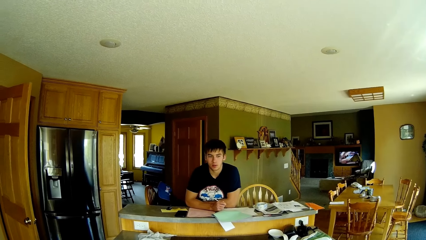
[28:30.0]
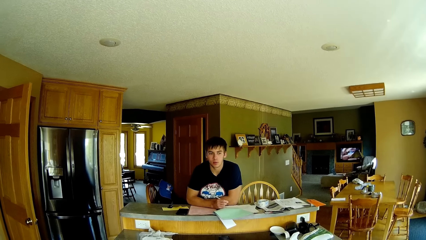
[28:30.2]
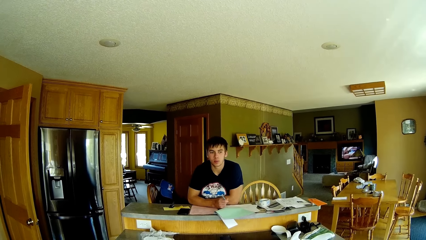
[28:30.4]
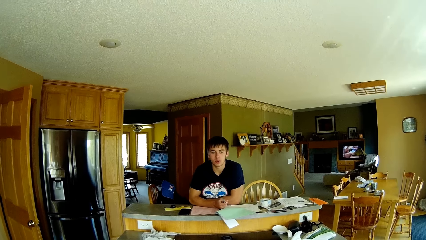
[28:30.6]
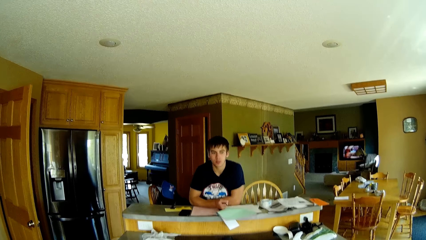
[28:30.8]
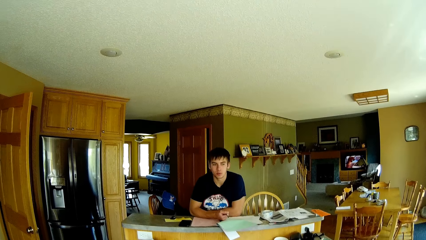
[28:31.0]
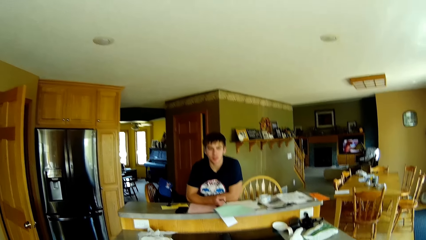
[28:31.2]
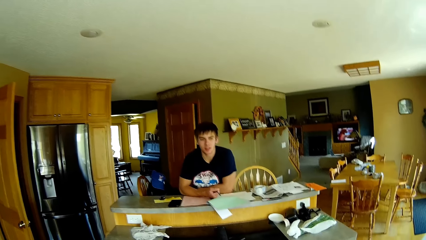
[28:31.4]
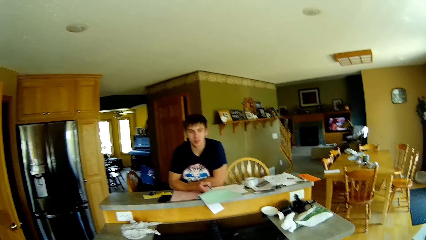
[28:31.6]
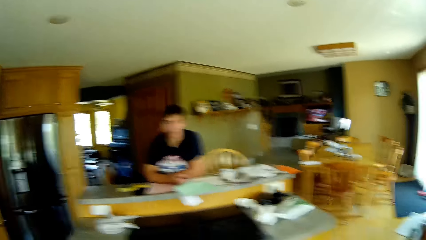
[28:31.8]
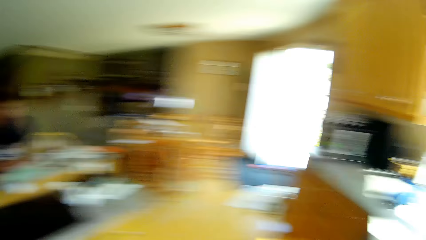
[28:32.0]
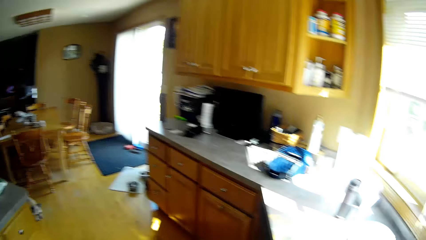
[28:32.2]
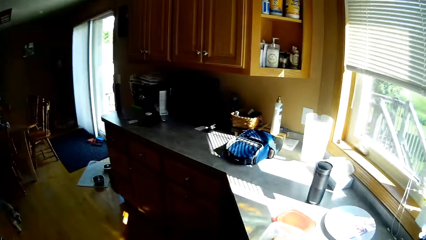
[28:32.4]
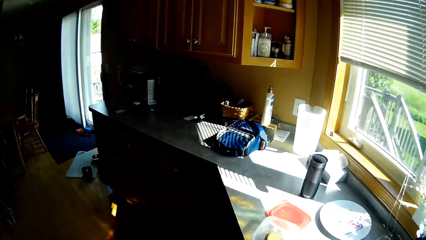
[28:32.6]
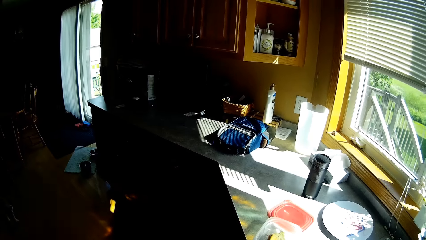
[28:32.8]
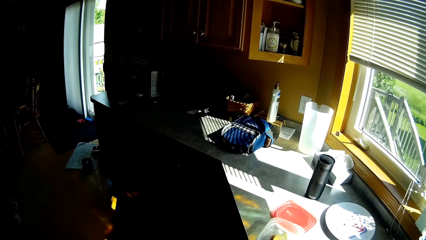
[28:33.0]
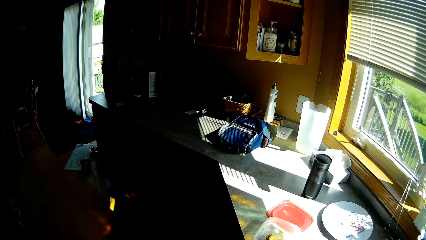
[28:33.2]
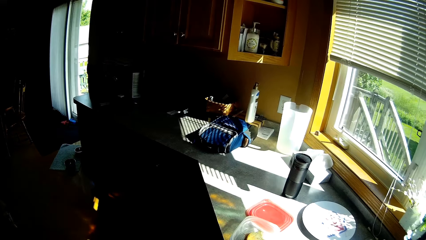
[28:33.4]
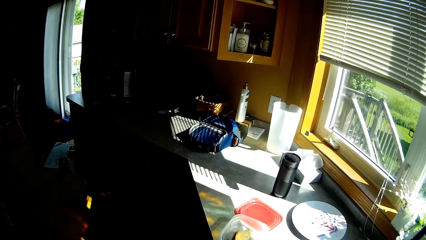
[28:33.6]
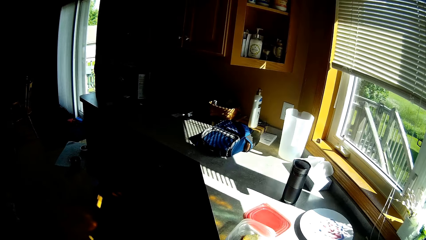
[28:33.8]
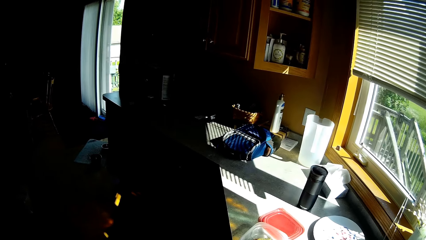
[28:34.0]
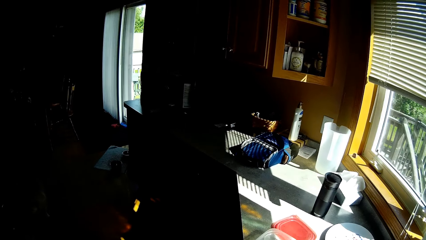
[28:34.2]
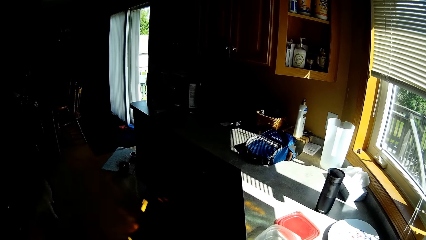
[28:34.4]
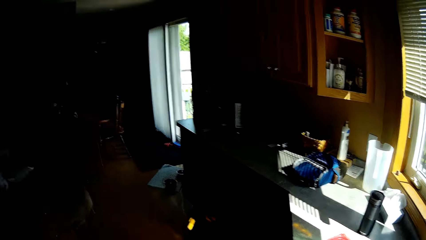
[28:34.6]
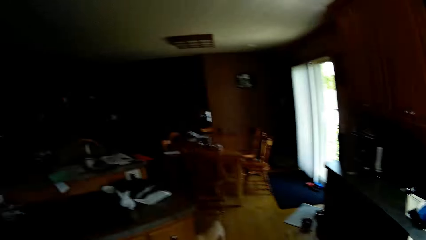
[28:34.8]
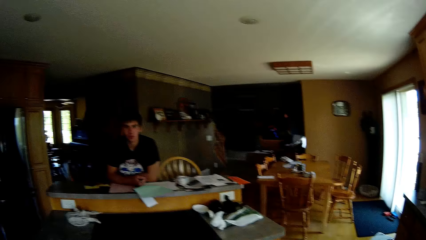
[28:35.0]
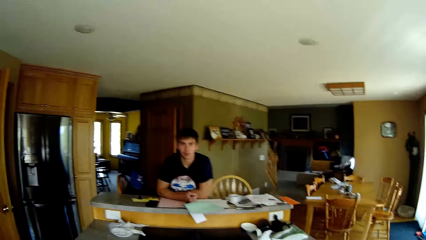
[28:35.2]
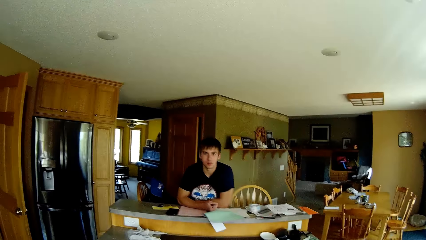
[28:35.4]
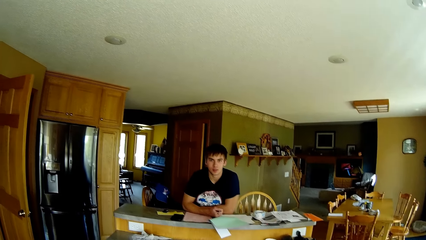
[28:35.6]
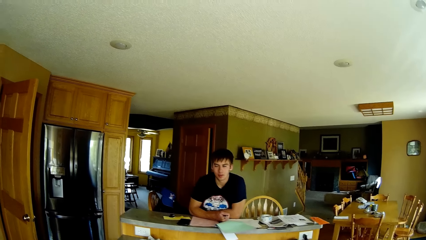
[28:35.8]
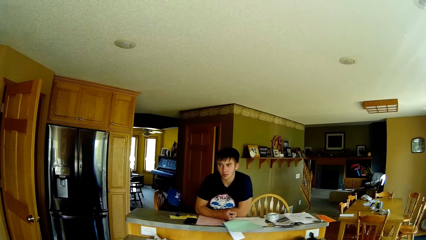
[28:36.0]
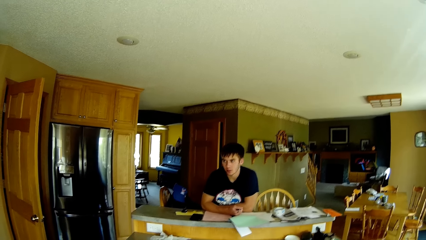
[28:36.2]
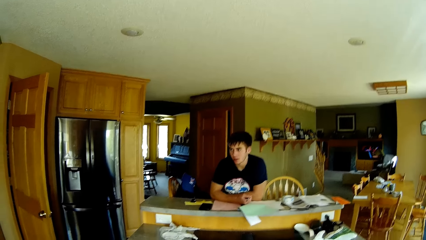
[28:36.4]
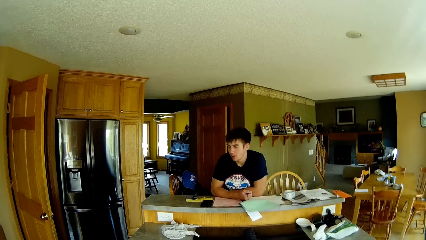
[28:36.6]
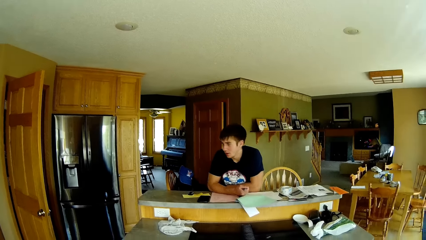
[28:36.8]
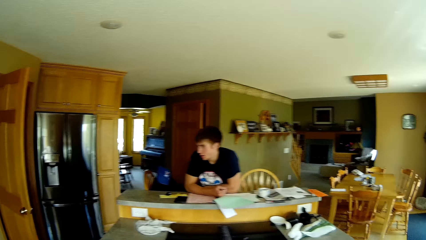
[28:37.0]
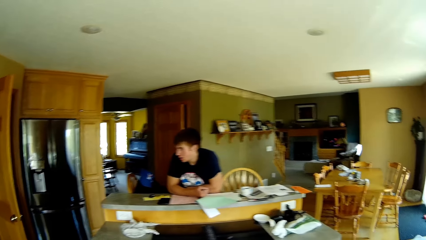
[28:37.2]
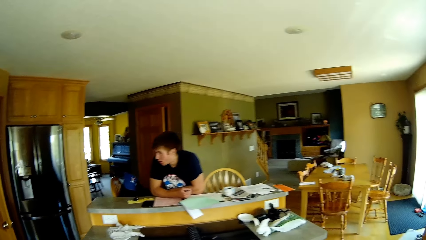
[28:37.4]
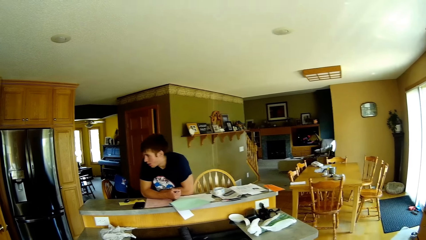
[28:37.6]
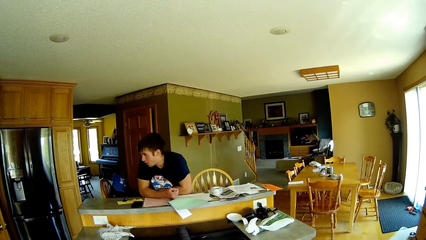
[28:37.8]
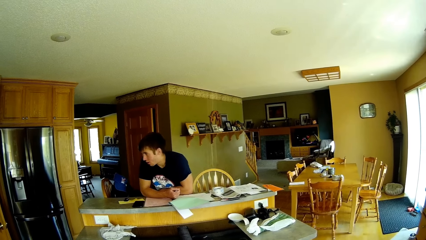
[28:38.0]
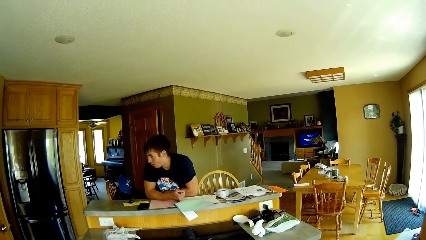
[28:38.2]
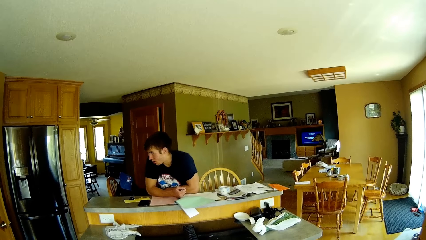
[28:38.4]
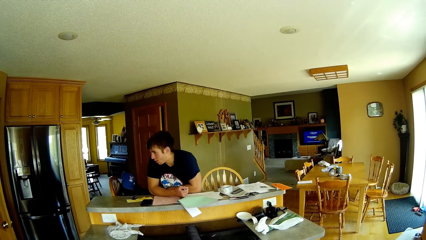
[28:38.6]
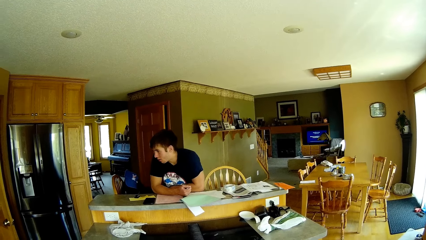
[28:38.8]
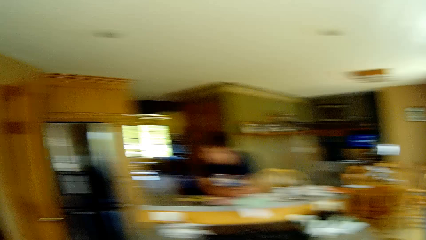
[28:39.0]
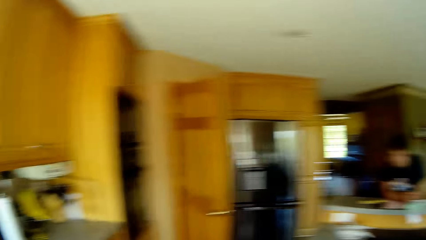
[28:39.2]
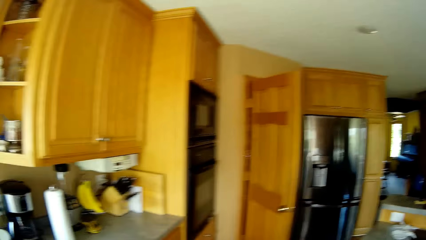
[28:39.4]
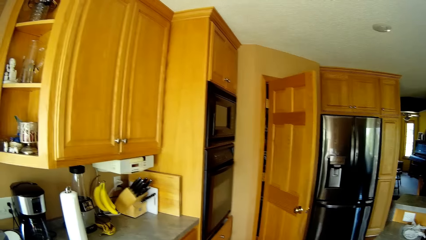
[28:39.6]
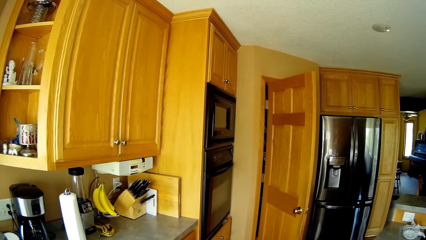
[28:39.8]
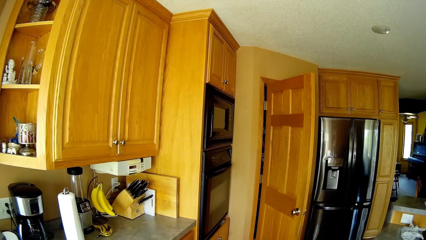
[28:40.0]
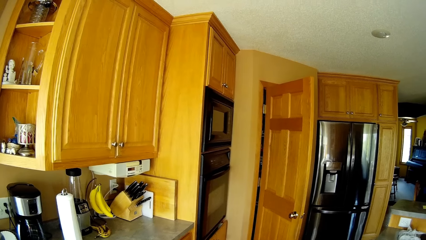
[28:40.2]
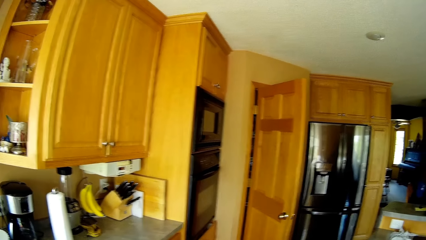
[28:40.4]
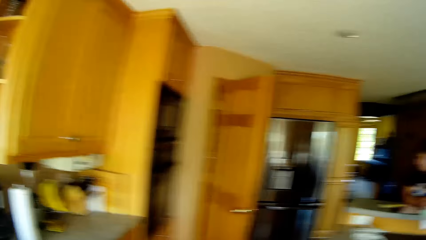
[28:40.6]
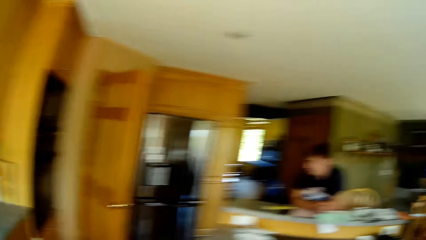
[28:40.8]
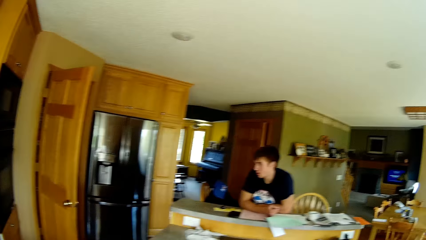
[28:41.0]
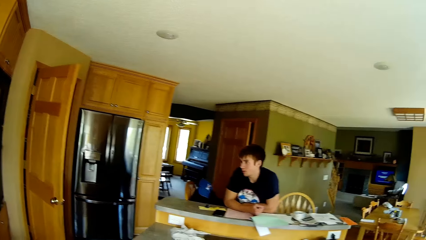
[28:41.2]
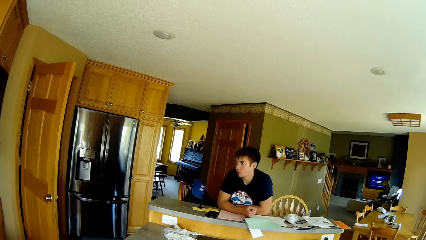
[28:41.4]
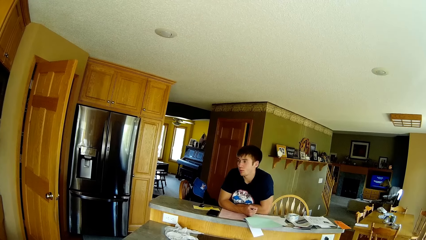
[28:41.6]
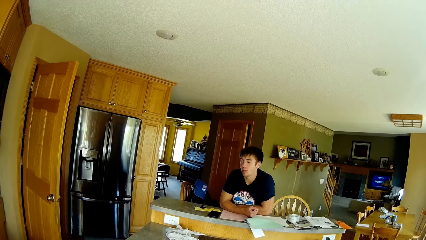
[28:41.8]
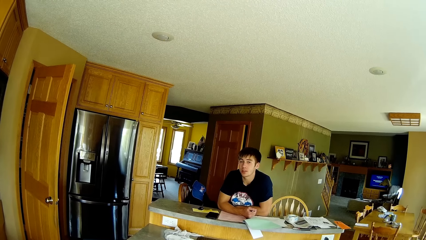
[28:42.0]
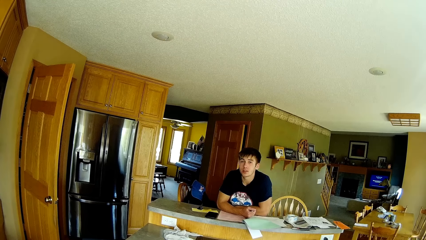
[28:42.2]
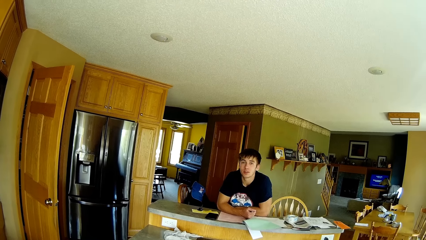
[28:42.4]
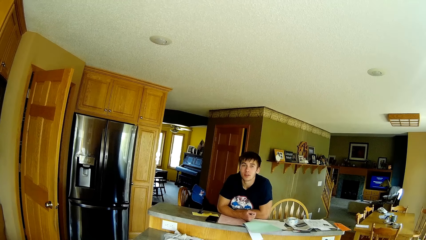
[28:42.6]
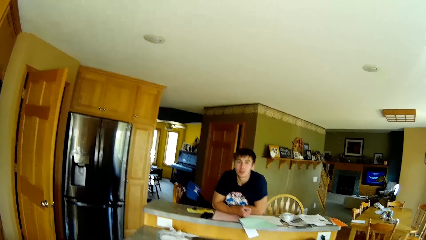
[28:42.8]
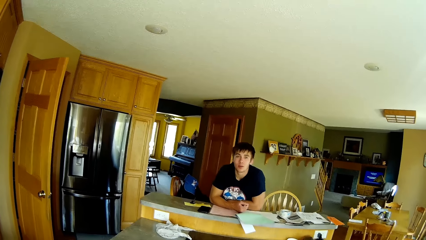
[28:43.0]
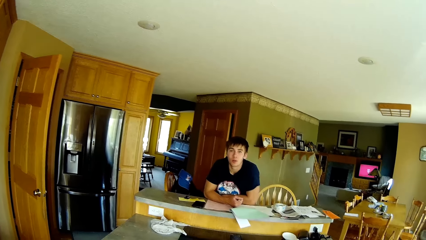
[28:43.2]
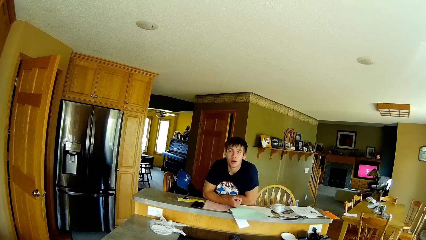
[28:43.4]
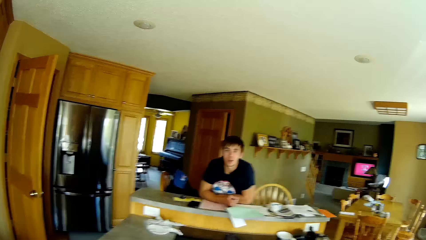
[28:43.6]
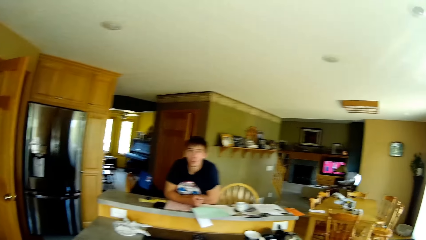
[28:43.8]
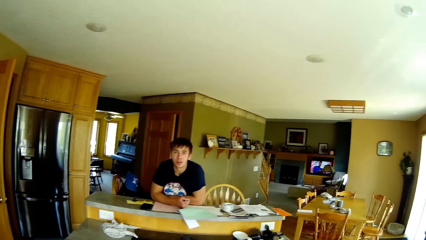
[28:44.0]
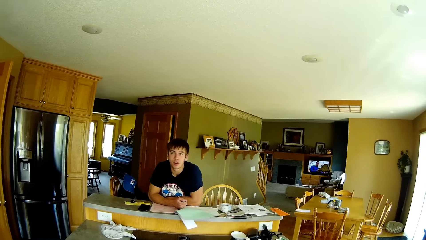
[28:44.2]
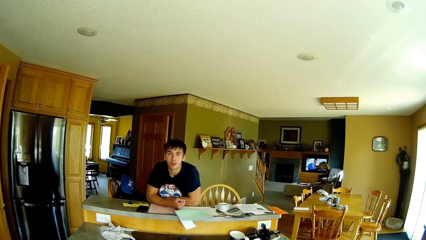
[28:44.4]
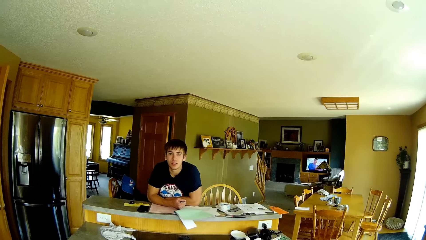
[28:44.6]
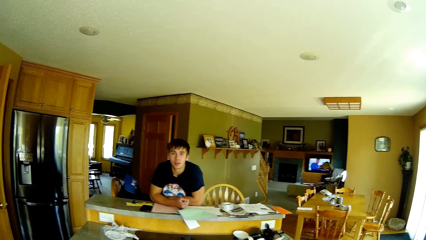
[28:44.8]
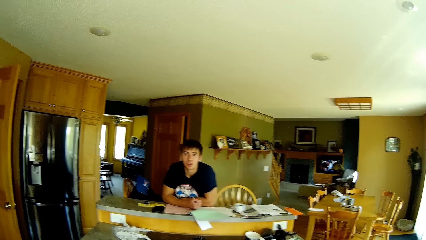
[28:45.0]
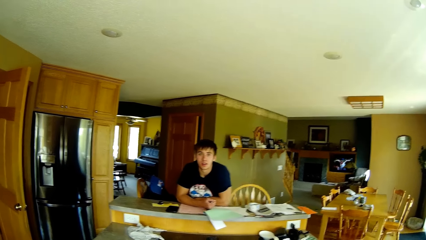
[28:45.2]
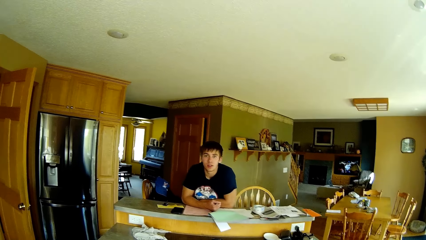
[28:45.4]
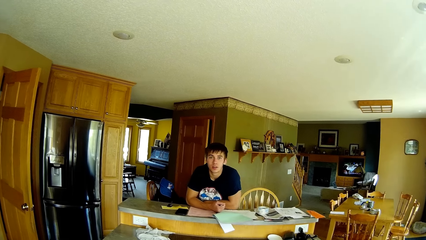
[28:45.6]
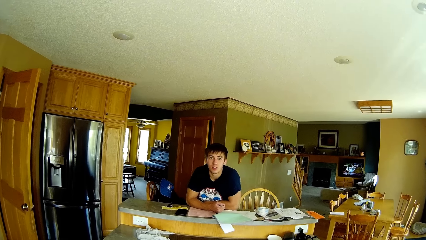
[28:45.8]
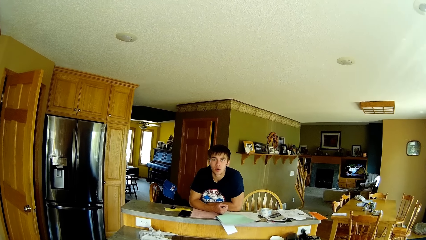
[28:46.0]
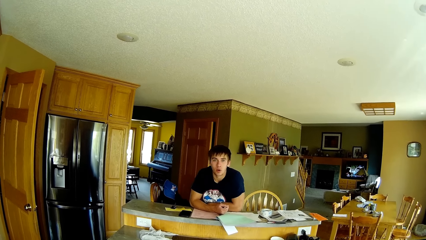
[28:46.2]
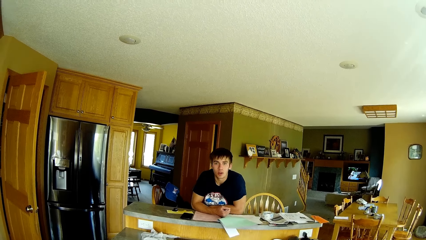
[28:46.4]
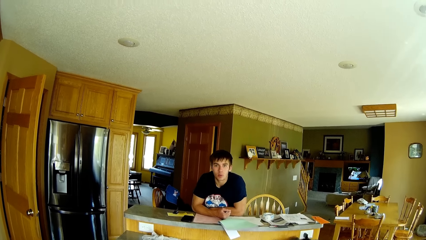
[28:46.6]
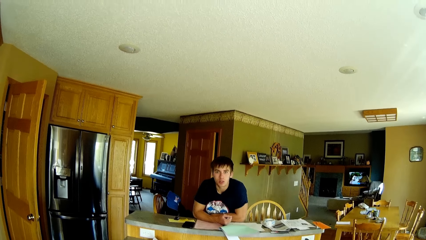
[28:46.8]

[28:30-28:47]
The camera wearer looks around. They look at a man. They look around. They talk to the man. They look at the man.
